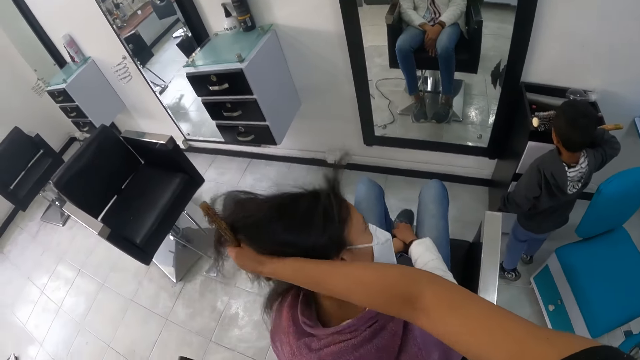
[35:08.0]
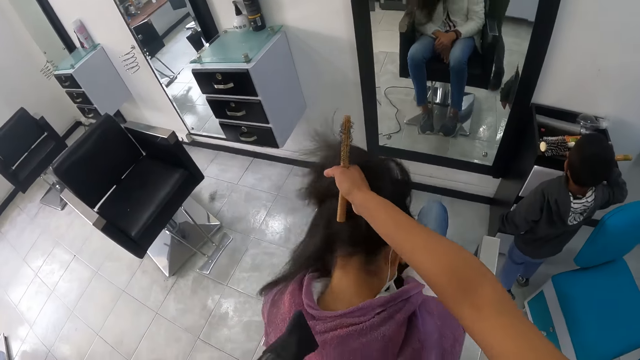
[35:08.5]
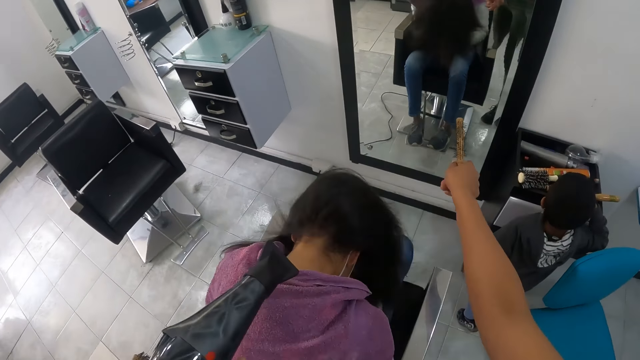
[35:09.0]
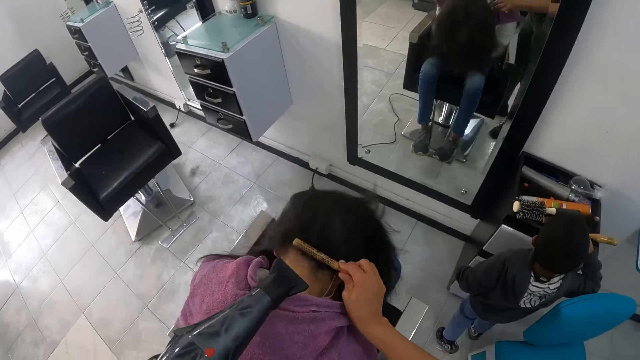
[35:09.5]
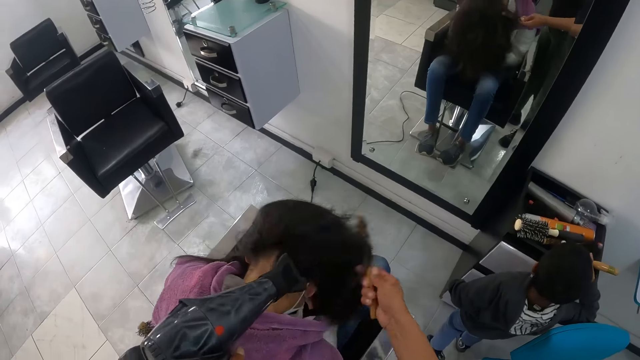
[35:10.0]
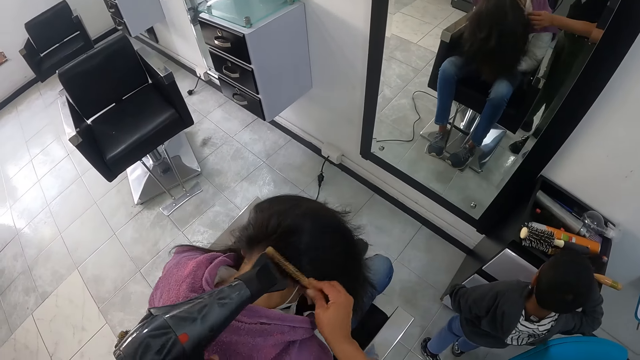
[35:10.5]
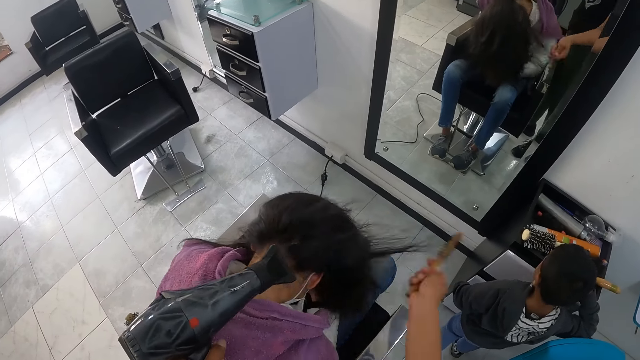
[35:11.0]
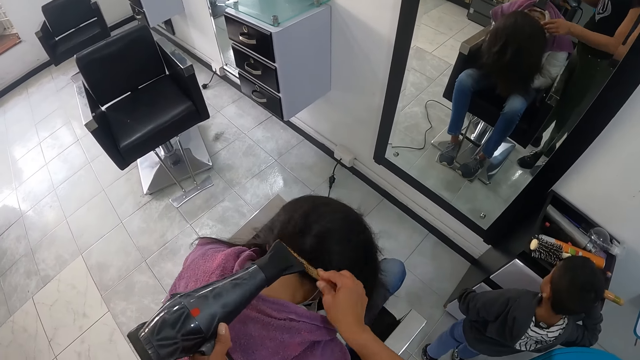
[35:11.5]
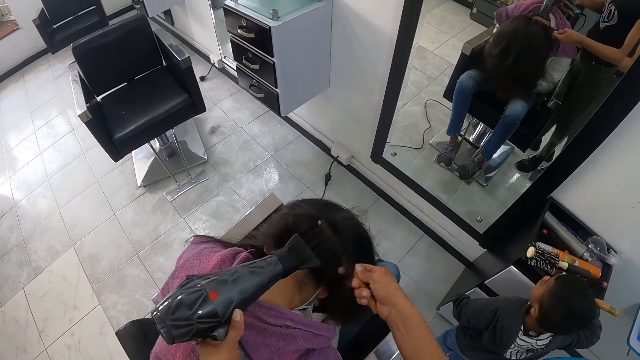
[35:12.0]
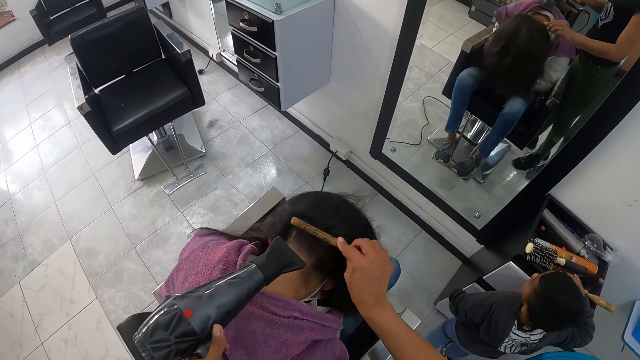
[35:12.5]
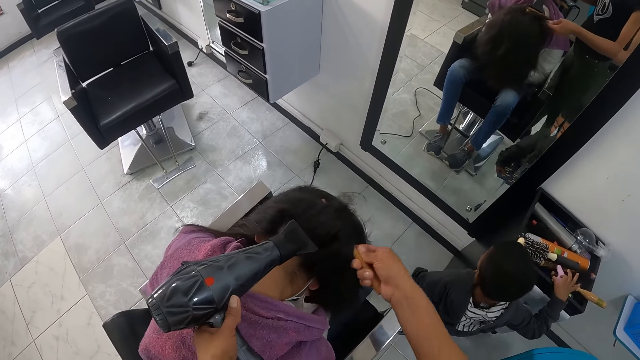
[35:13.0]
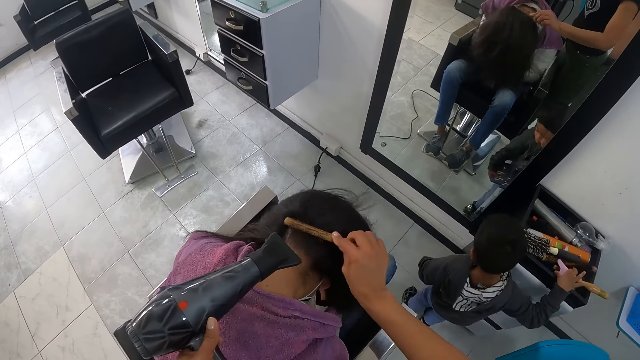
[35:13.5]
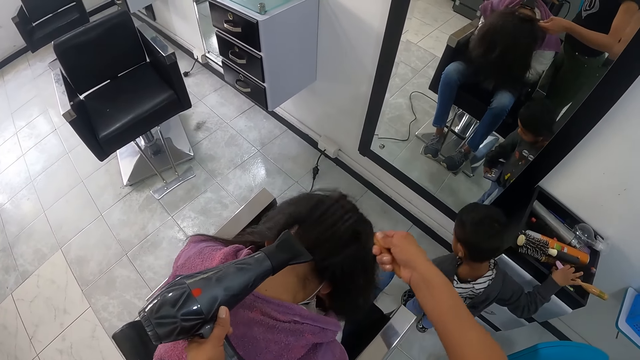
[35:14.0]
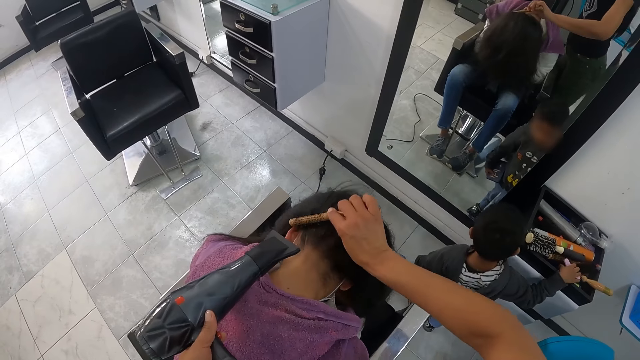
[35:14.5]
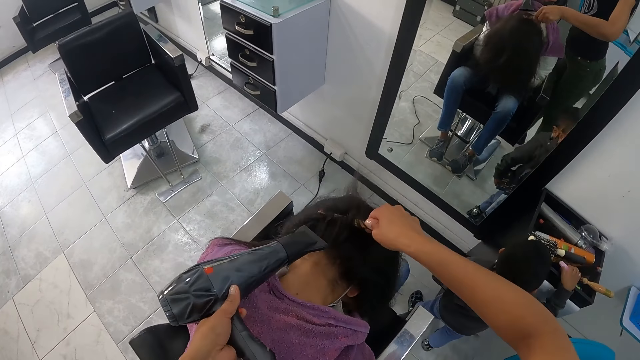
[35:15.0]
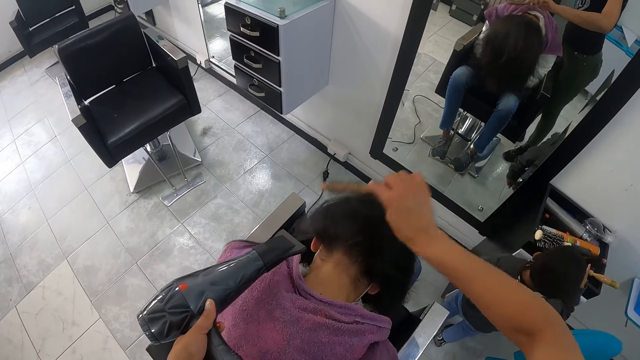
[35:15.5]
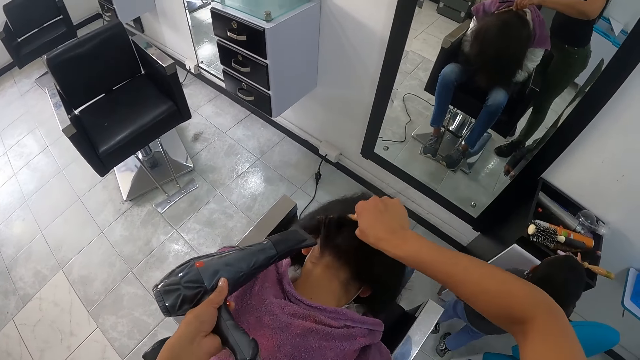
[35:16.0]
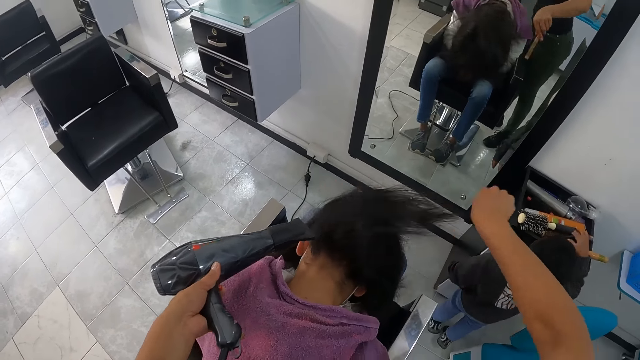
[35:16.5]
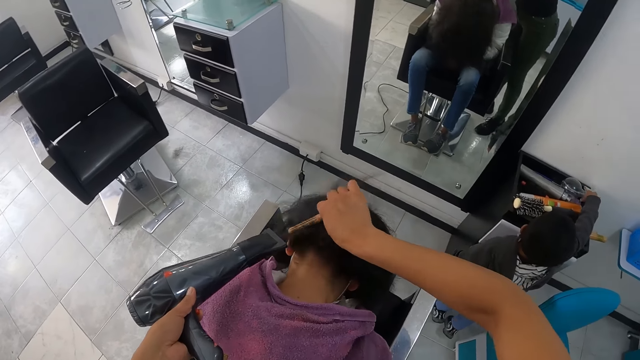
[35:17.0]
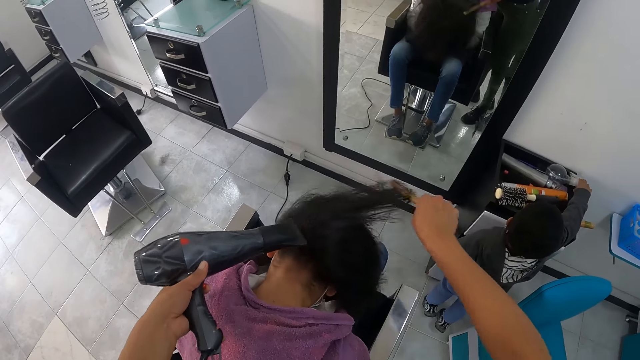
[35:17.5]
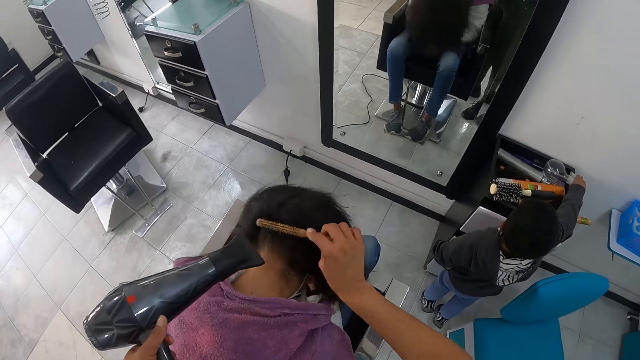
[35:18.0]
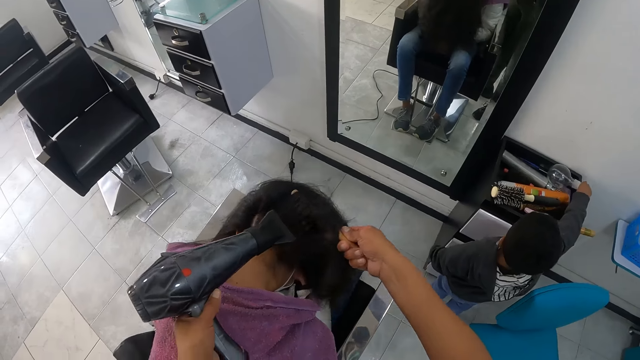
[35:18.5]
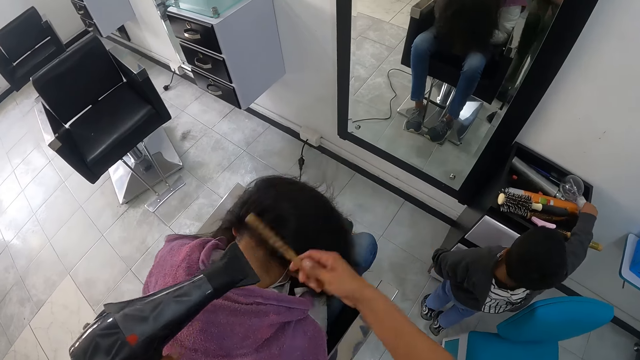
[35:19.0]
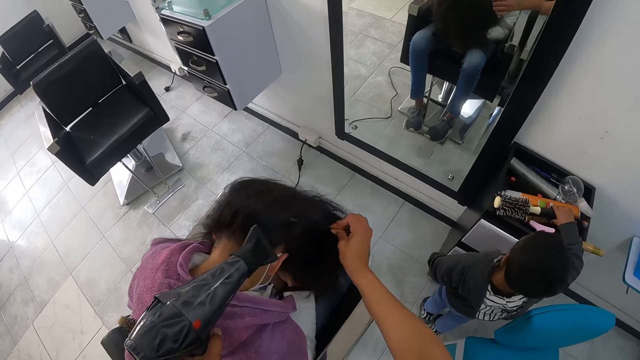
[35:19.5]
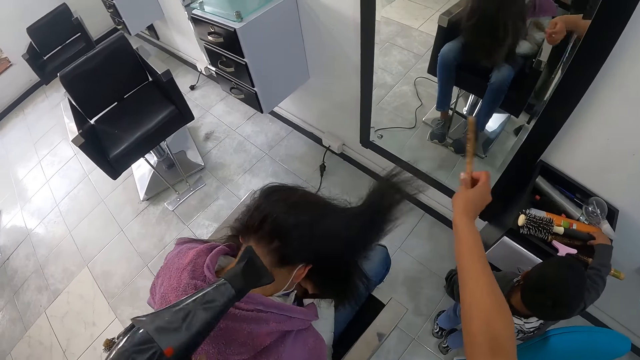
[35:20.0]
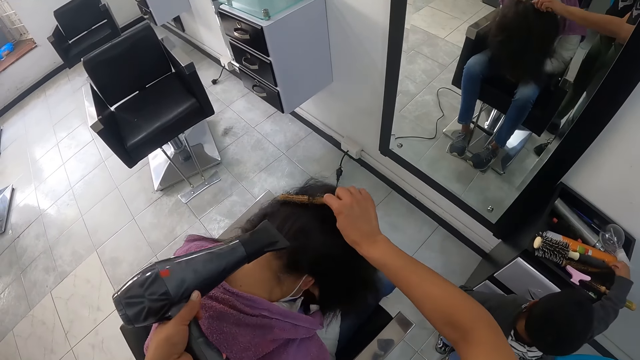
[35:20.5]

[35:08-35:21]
The camera wearer holds a lady's hair. They style the hair of the lady with a hairdryer and a brush in both hands. A baby touches a spray bottle and the hairbrush on the salon trolley with his right hand.

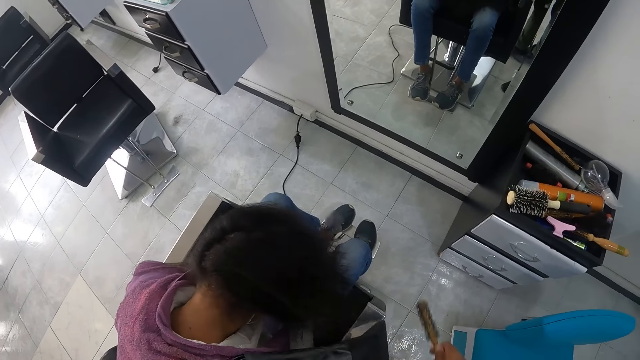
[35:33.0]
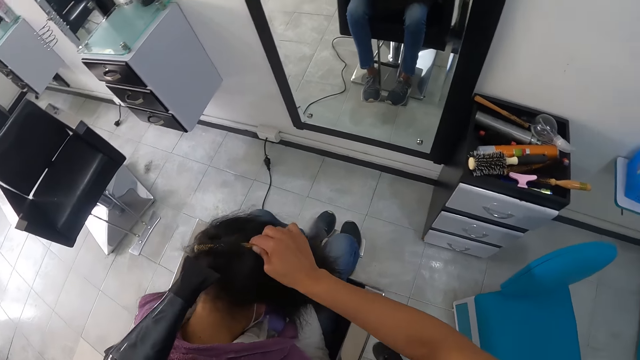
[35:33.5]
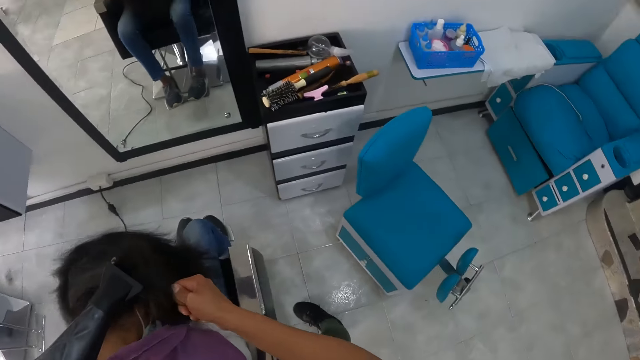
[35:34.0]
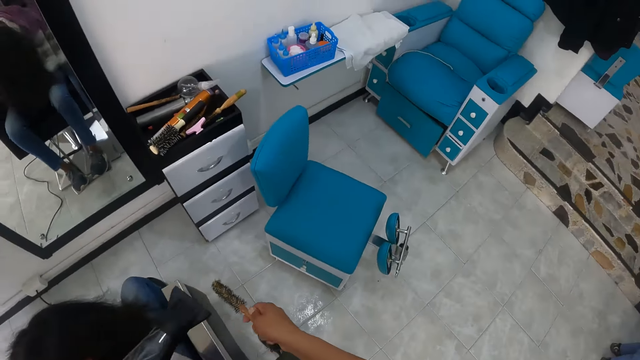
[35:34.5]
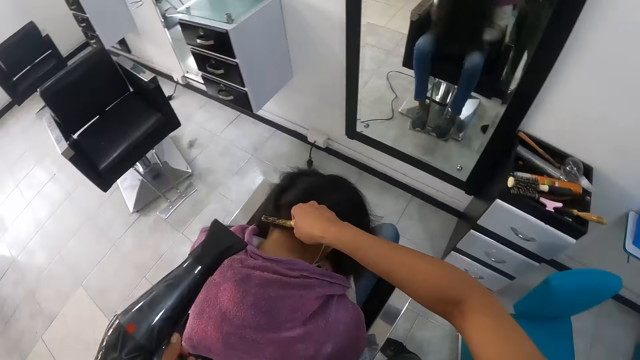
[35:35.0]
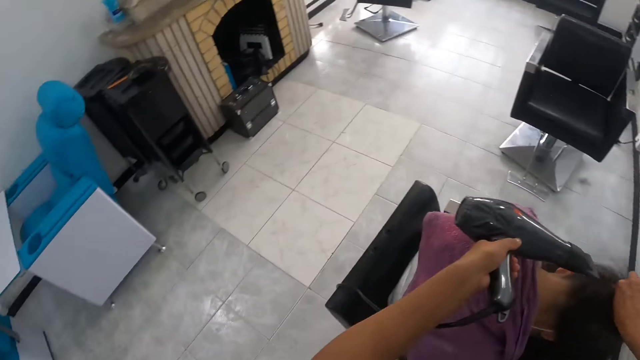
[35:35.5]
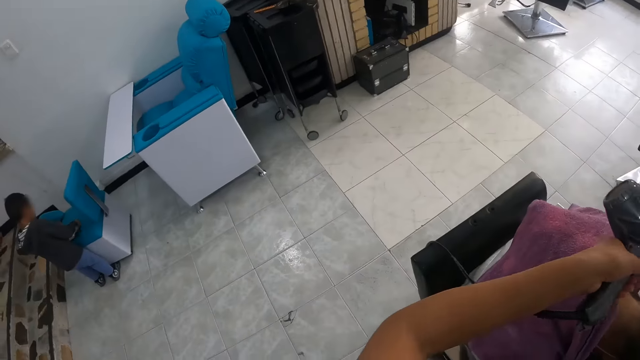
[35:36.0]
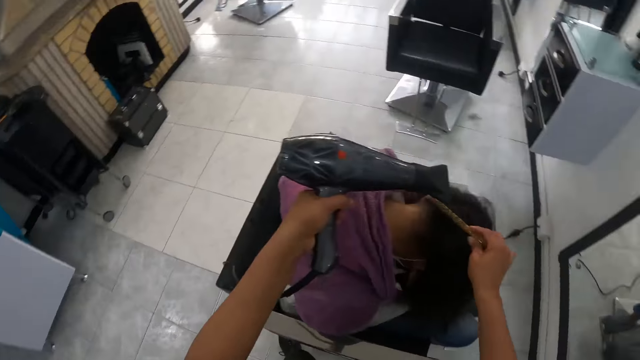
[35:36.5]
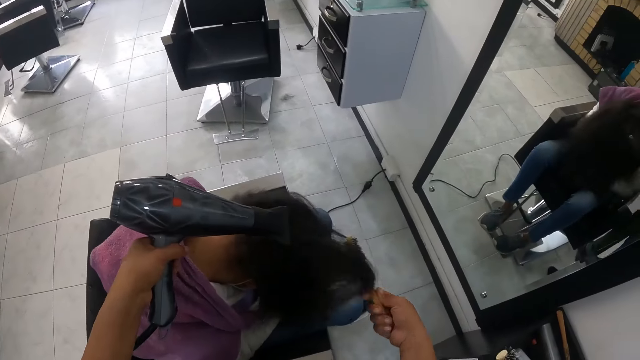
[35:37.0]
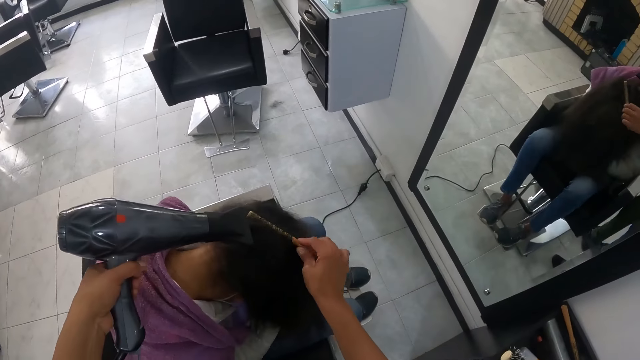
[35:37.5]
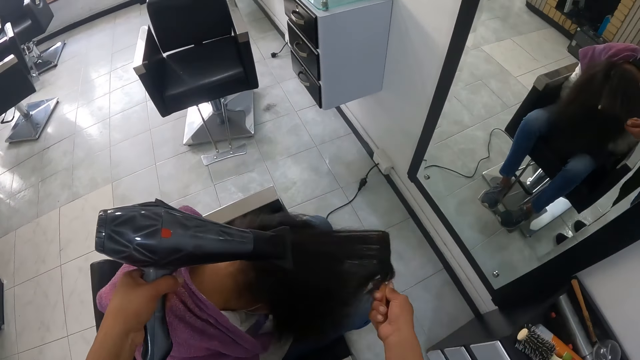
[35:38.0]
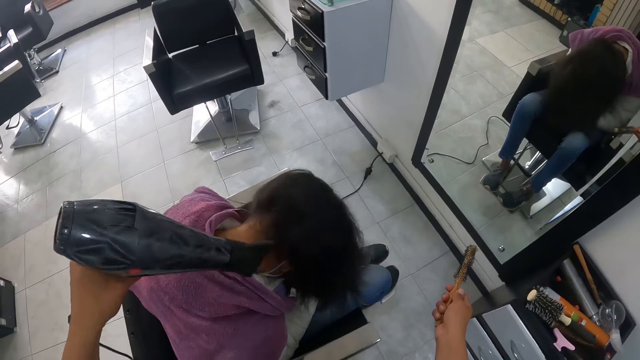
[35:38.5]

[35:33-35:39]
The camera wearer looks around the salon. They blow dry a lady's hair.

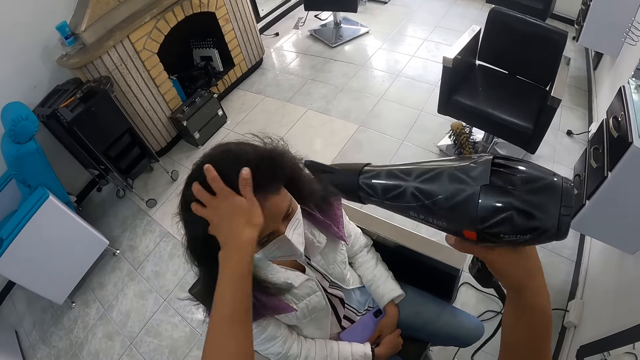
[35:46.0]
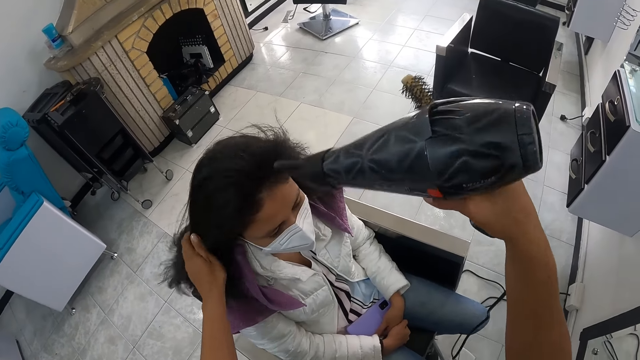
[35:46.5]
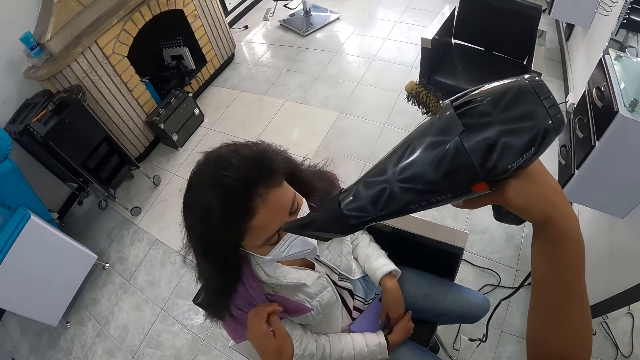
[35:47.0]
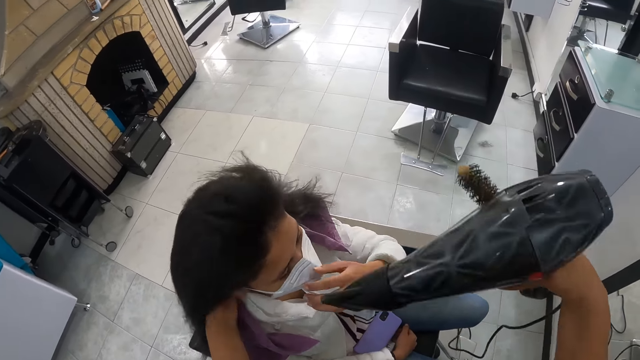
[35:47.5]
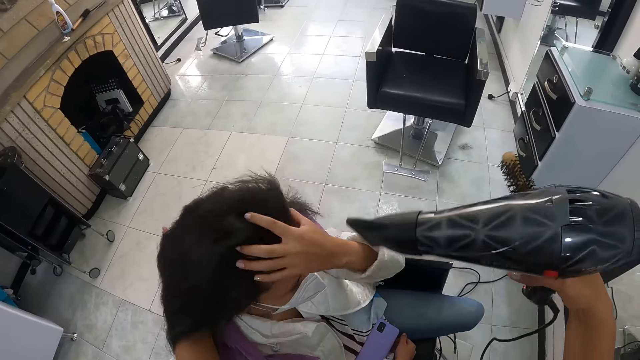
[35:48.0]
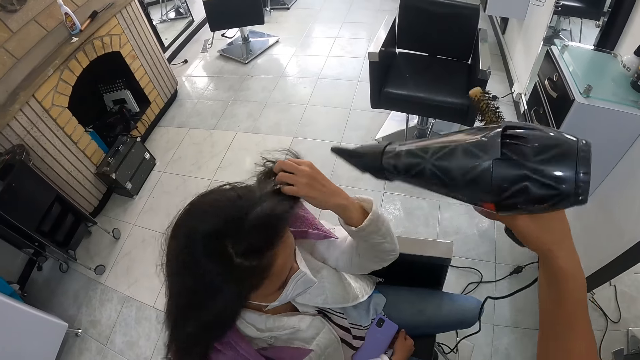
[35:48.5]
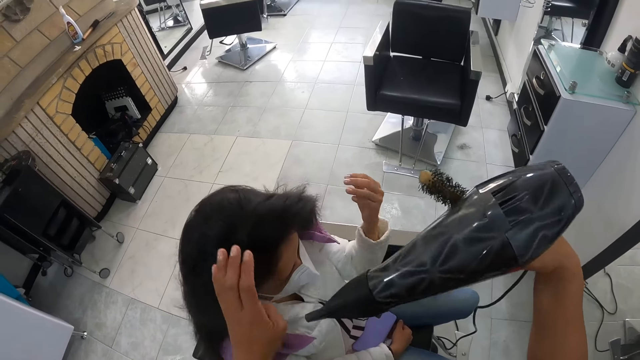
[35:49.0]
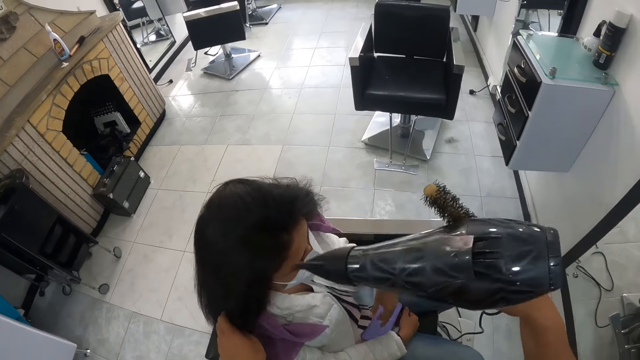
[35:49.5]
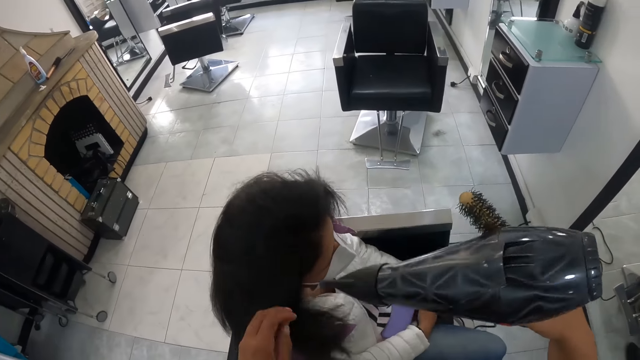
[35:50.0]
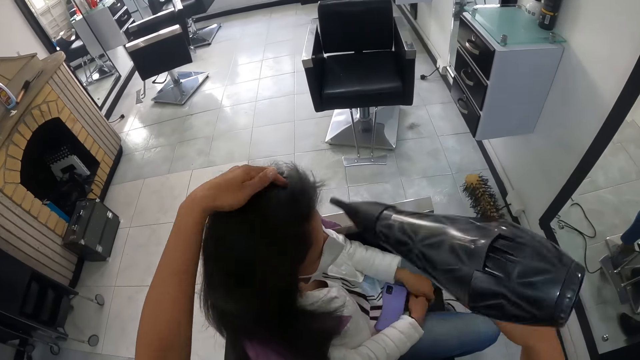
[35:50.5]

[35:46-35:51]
The woman adjusts the hair on her with her left hand. The camera wearer adjusts the hair of the woman with her left hand.
